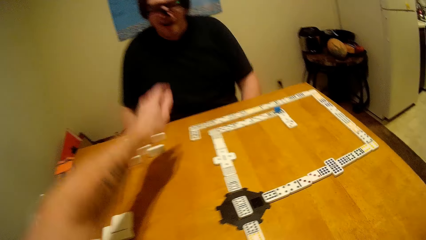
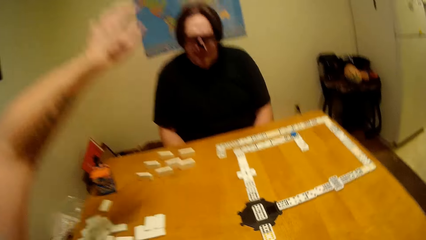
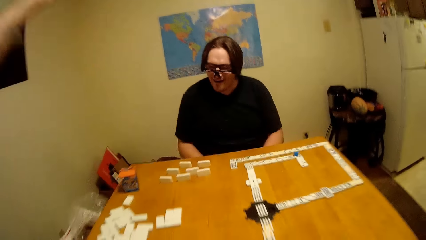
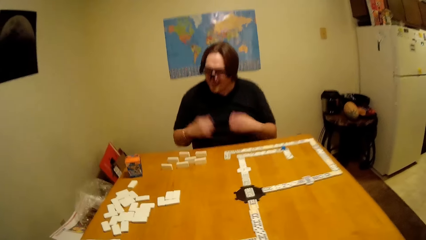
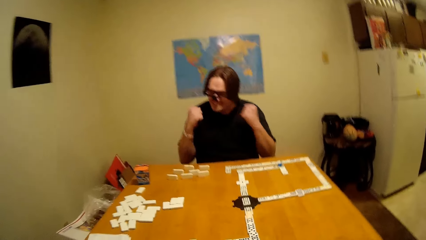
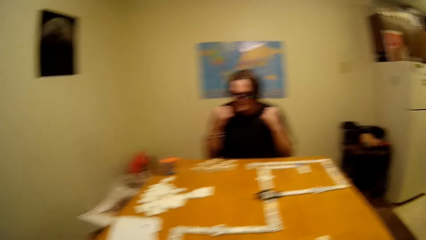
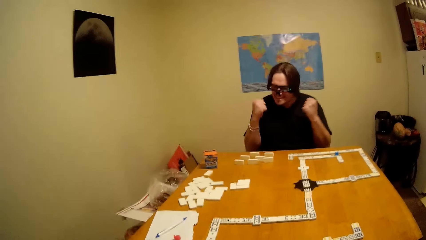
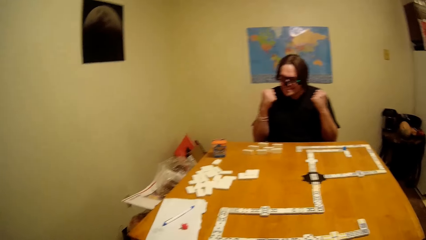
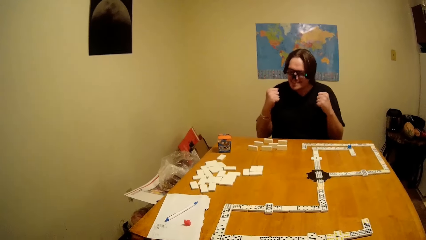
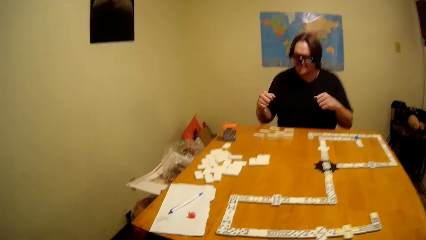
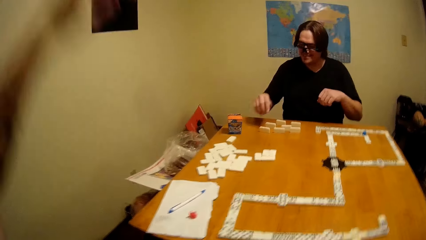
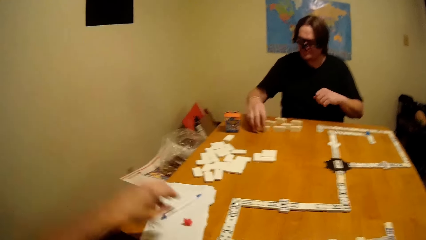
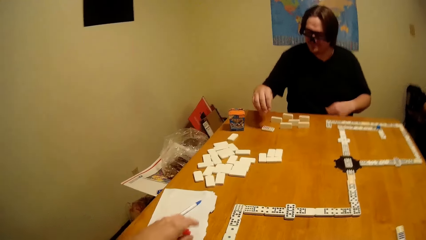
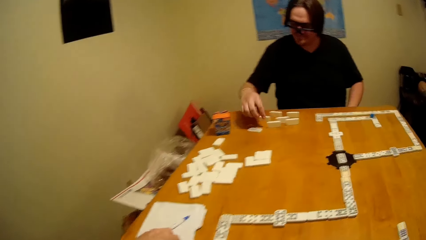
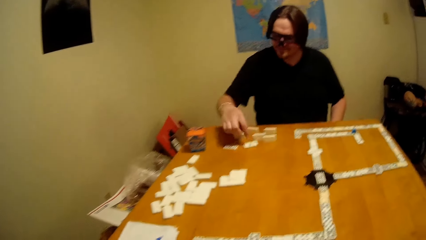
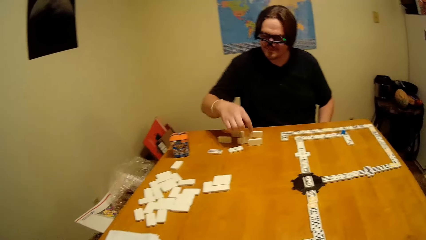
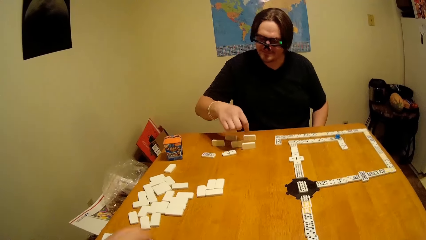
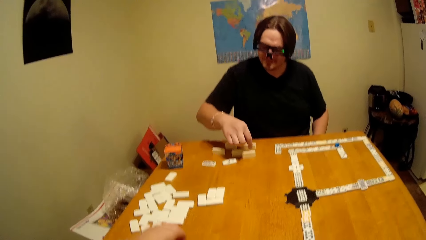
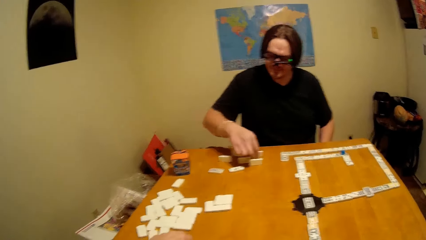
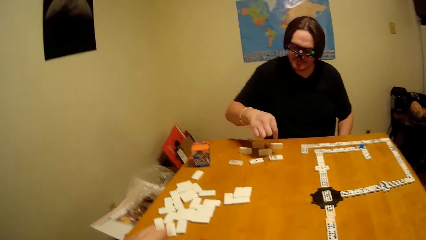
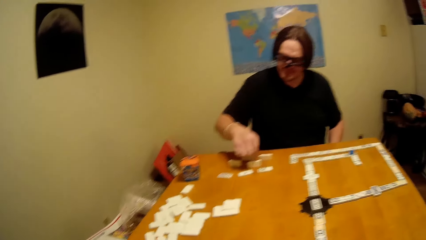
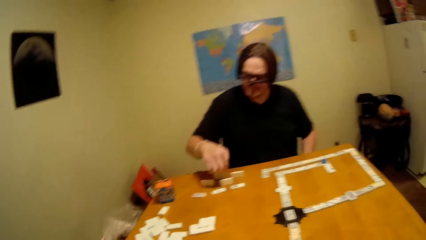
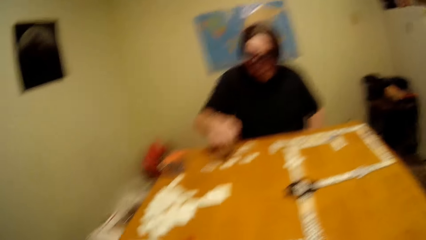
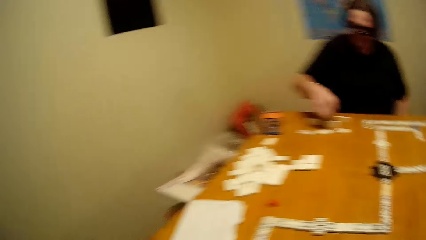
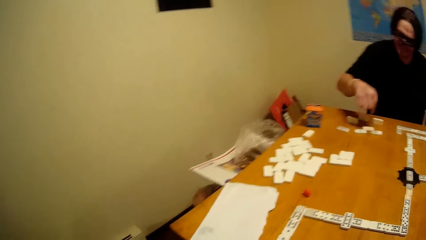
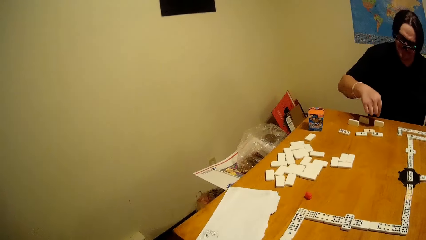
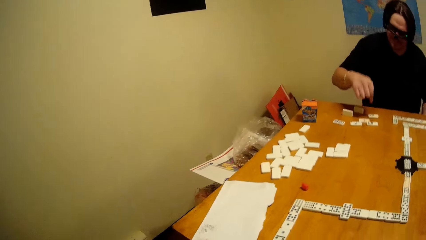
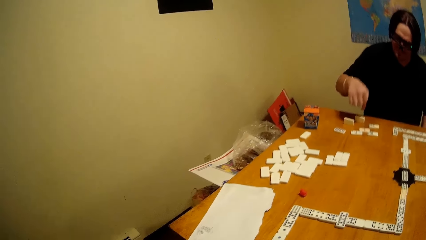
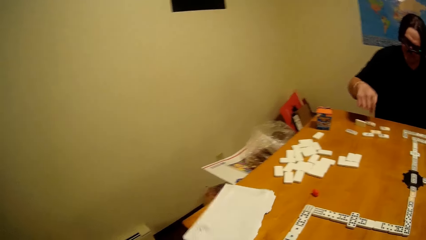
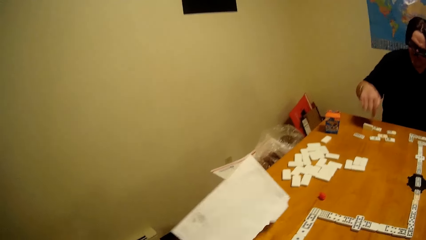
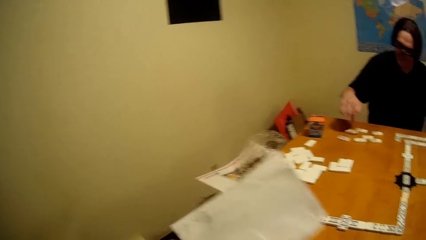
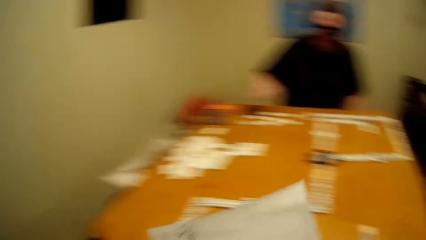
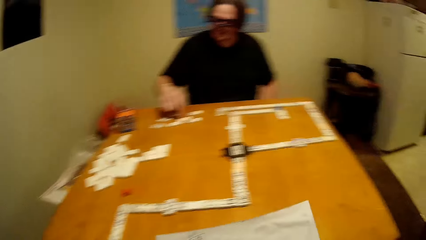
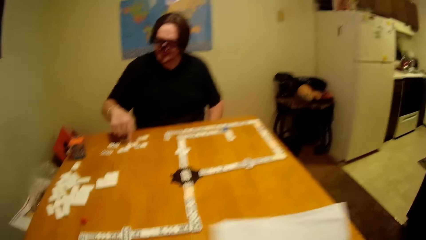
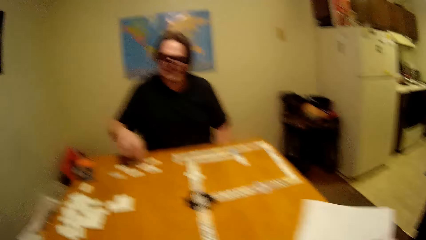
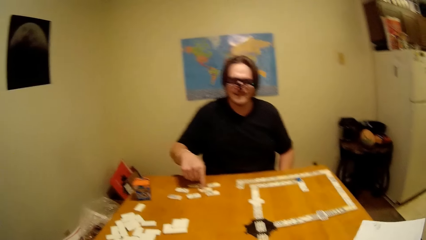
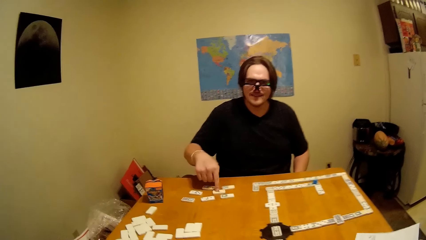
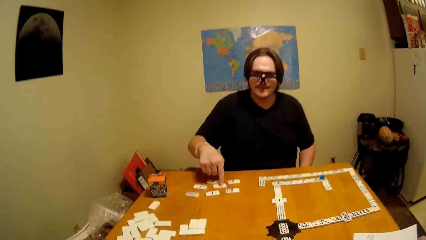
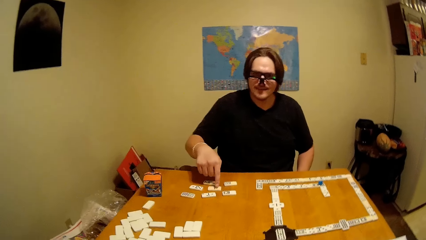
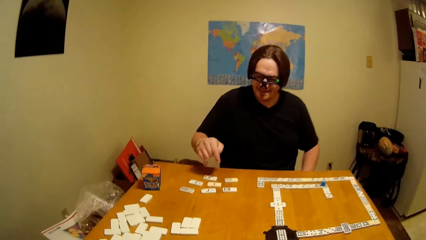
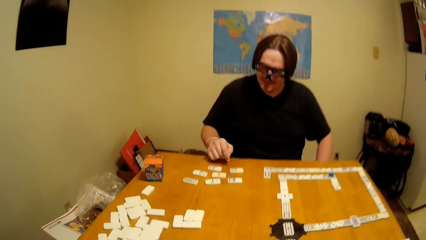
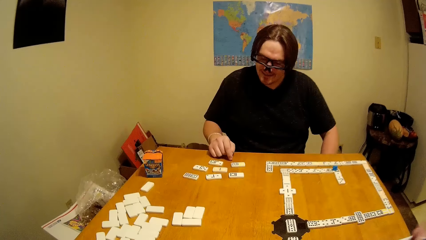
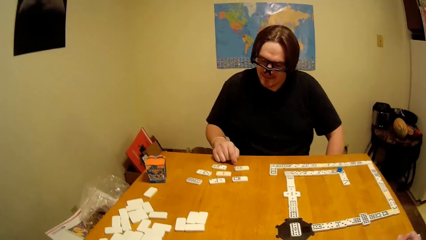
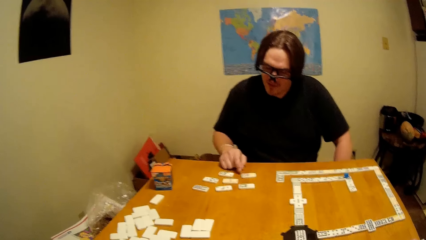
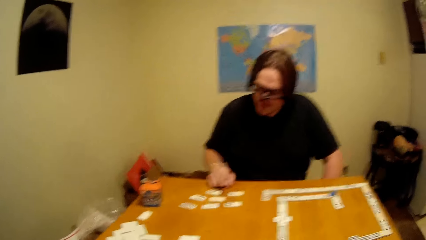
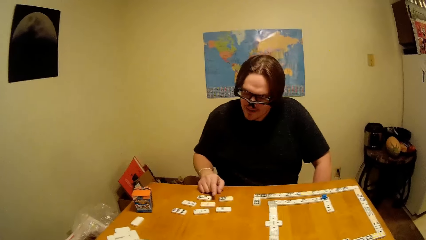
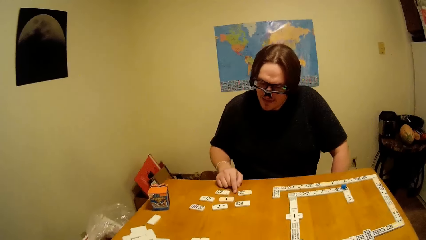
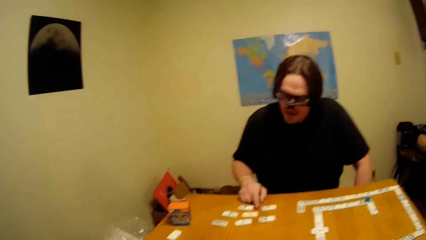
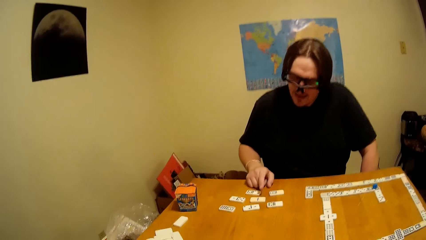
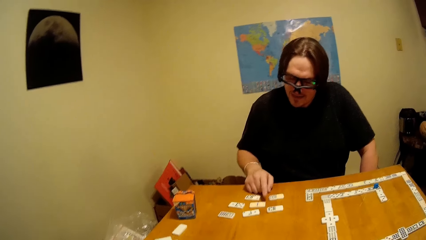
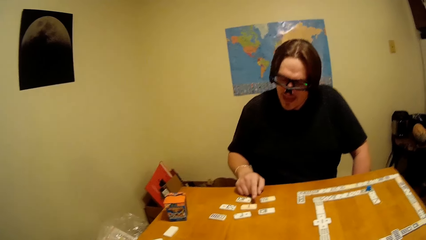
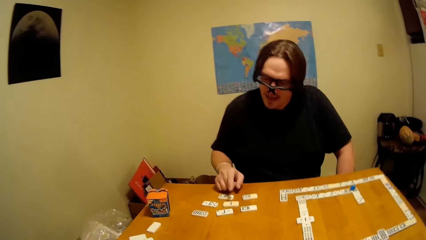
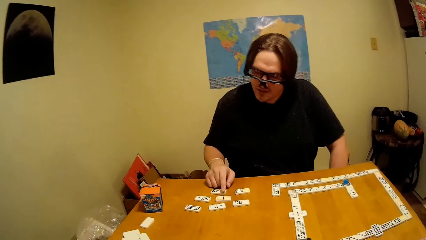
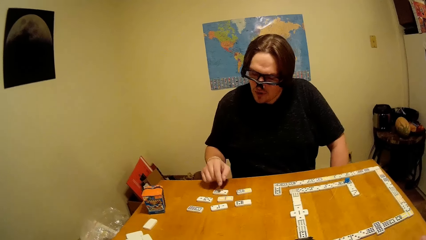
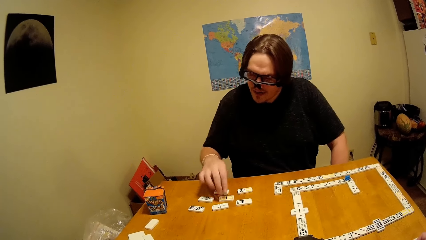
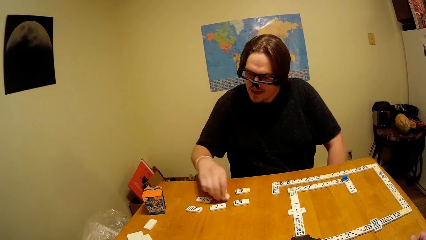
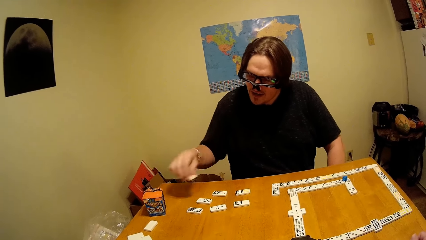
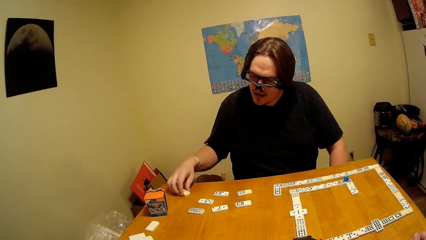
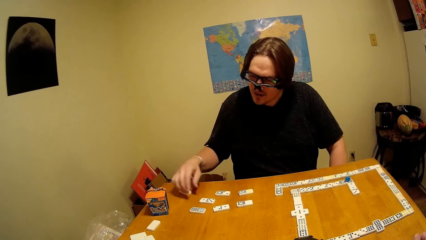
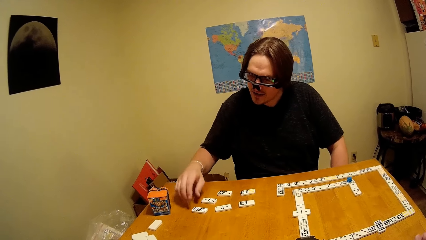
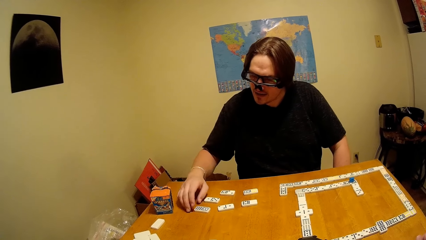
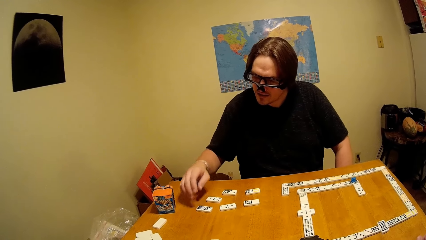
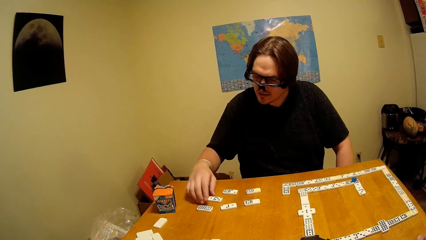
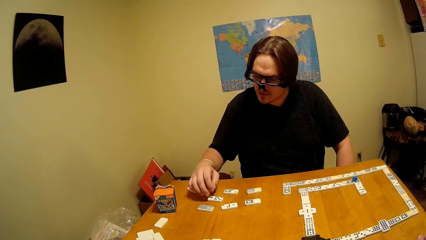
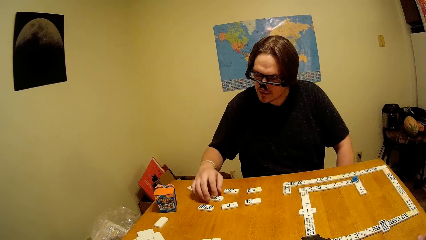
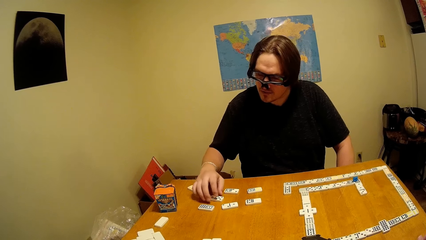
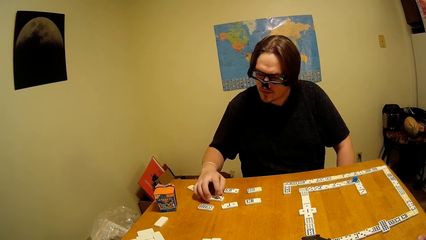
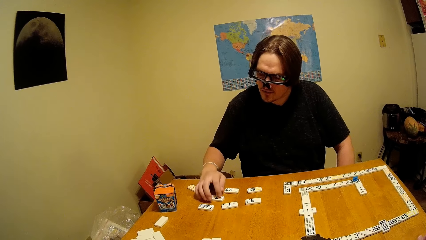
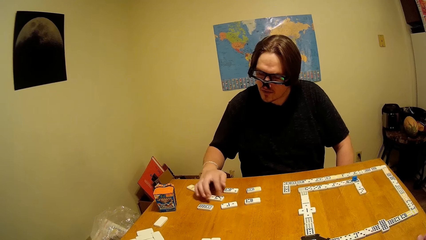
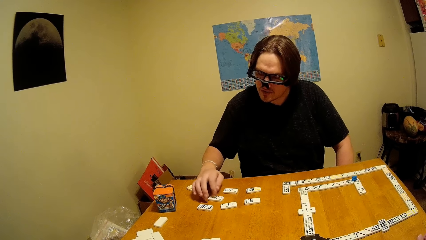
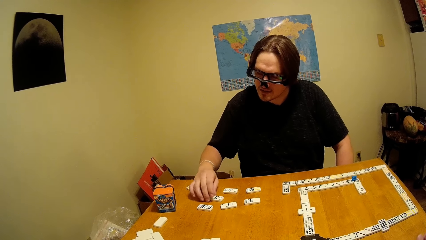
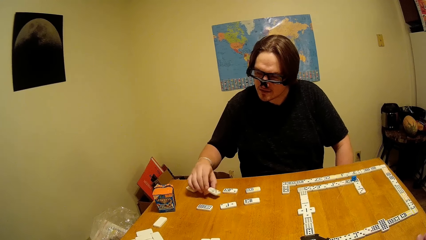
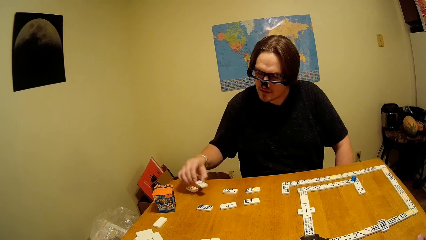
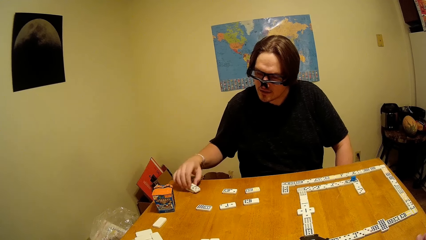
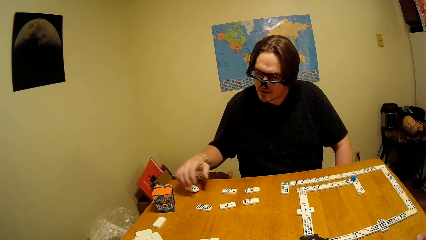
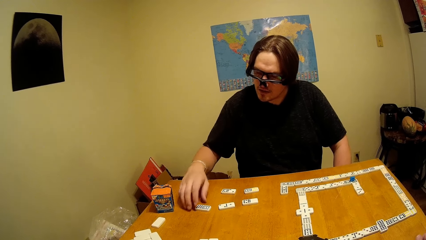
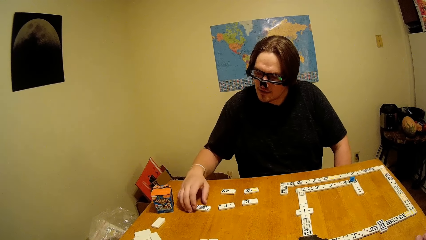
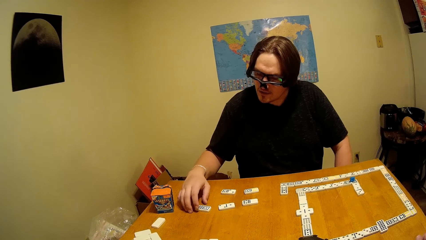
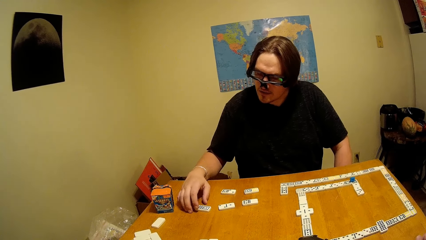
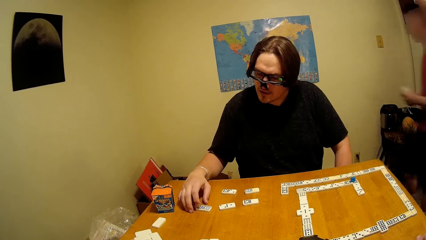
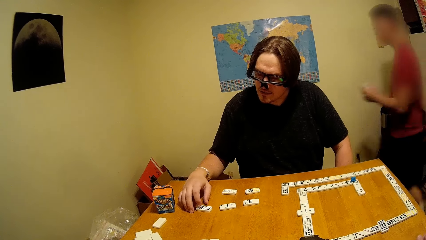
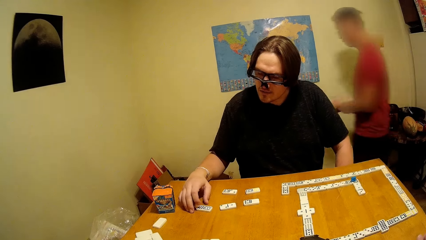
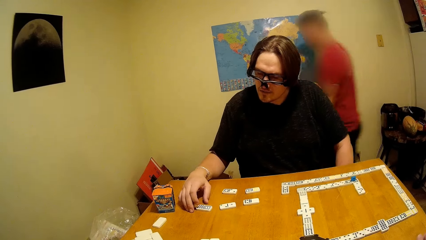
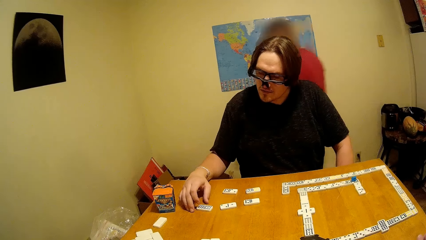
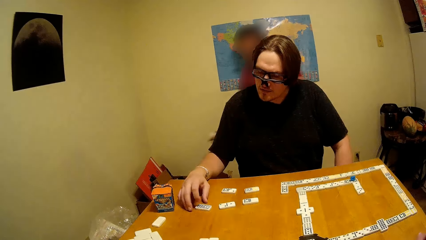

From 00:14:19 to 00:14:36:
The camera wearer lifts up the hand. A man lifts up the hand. The camera wearer takes the dominoes piece. The man touches the dominoes piece and plays the dice. The camera wearer picks papers from the table. They put the paper down. The man touches the dominoes piece, puts the dominoes piece down and touches the dominoes piece.
